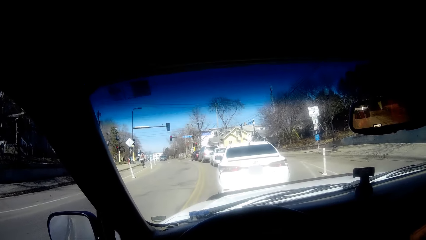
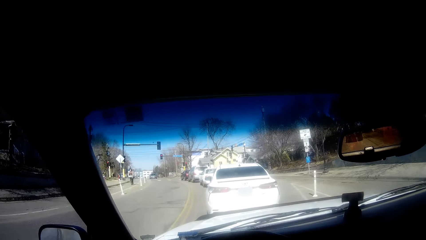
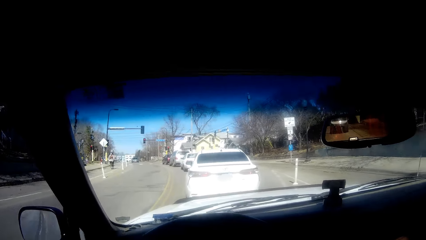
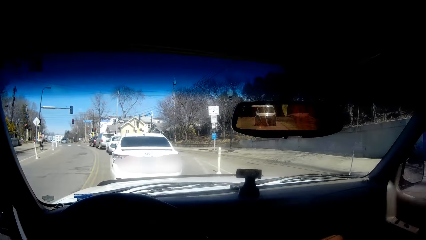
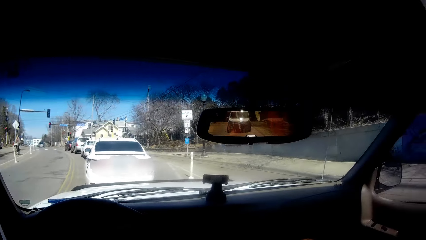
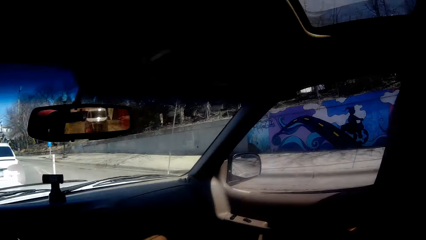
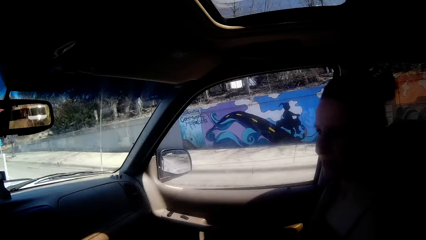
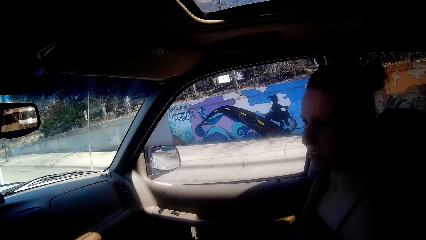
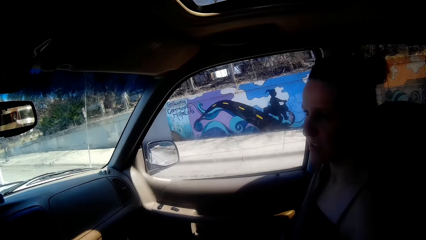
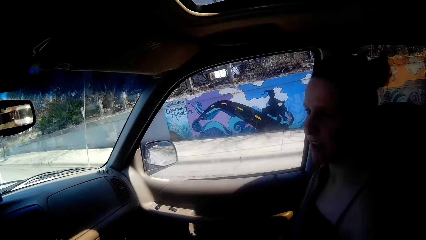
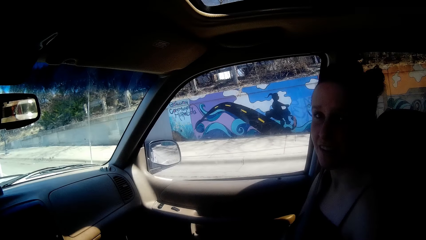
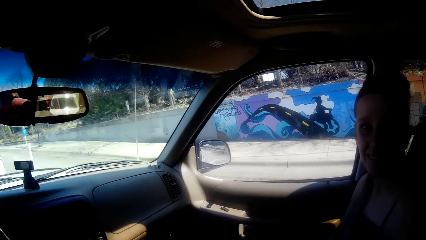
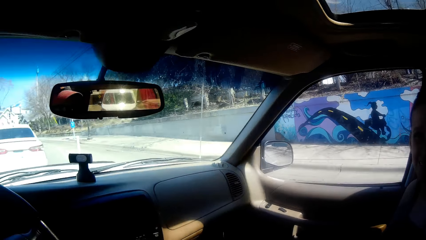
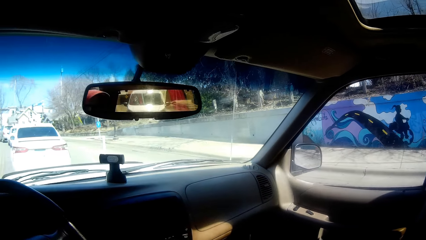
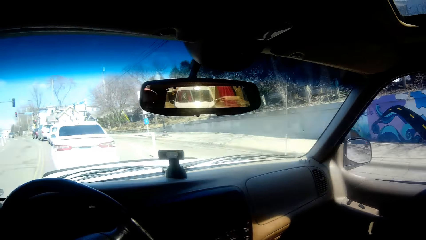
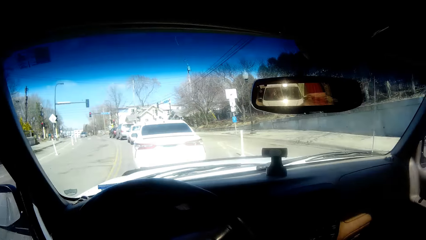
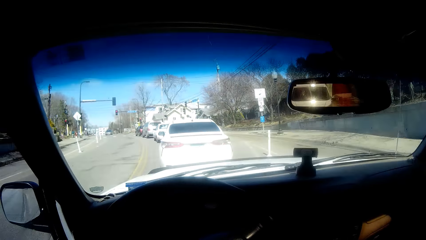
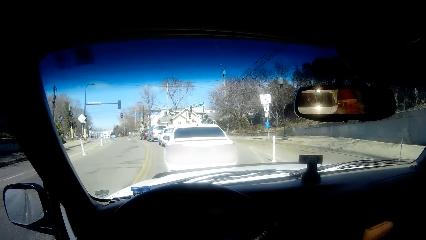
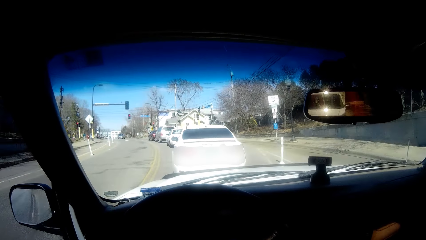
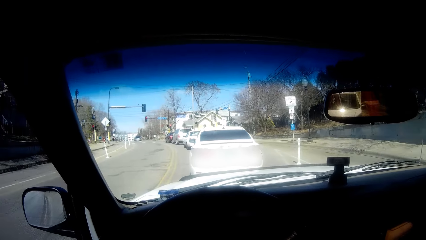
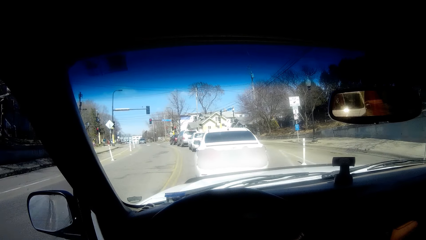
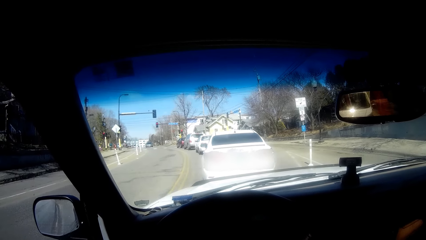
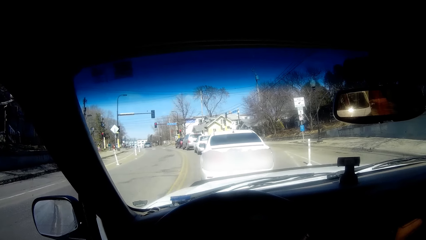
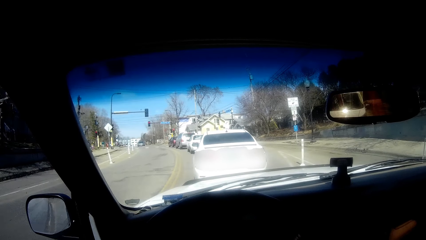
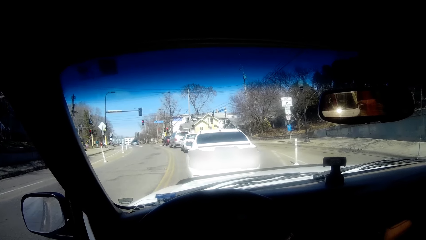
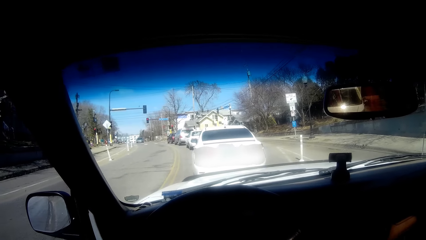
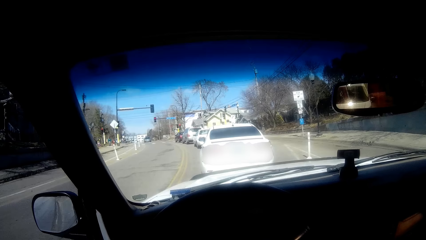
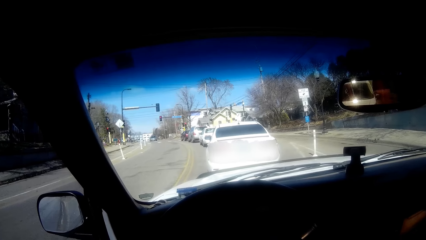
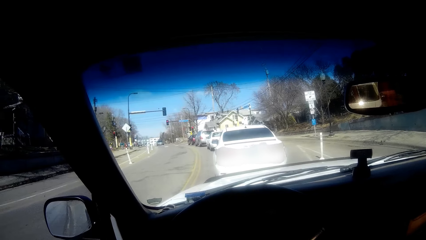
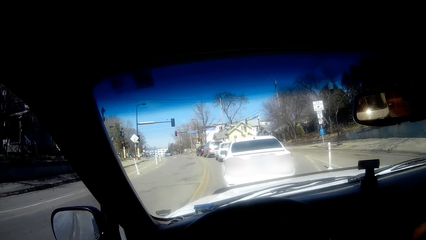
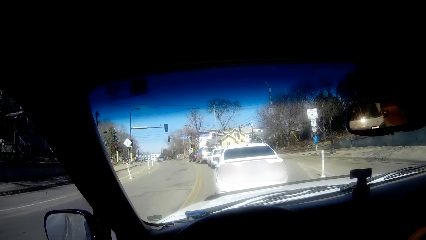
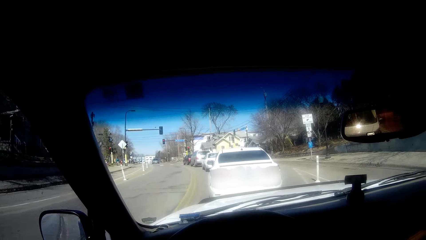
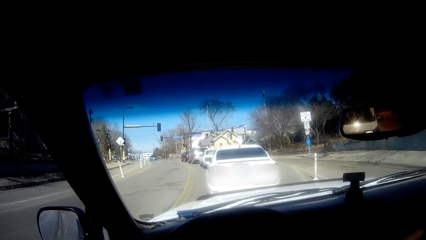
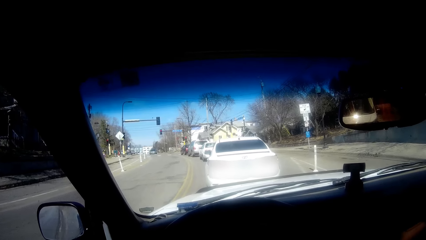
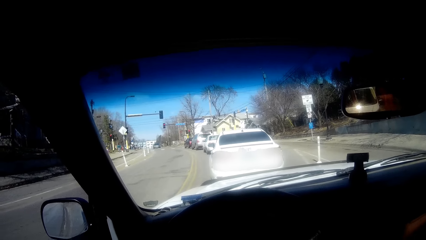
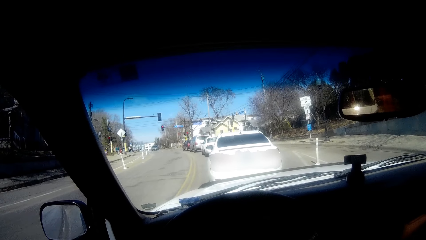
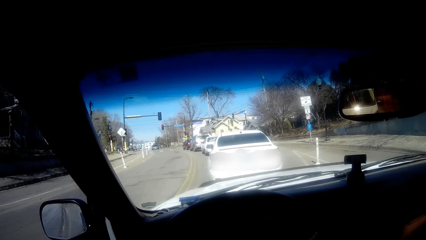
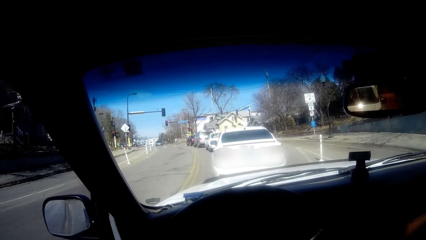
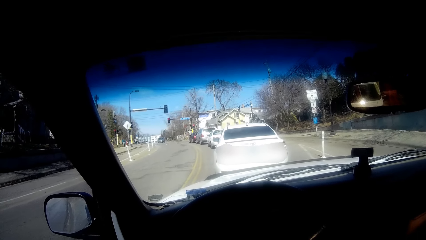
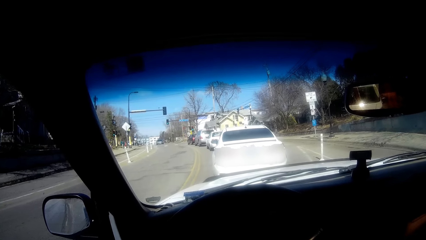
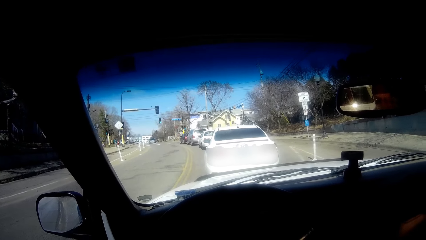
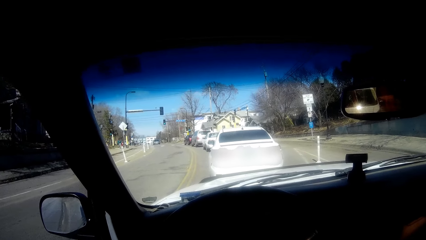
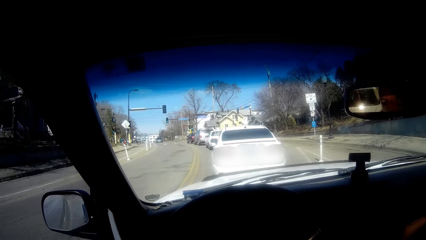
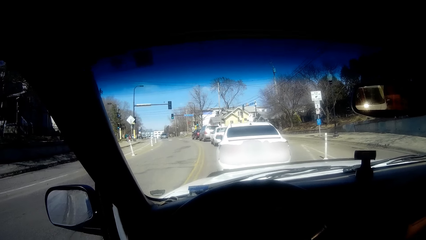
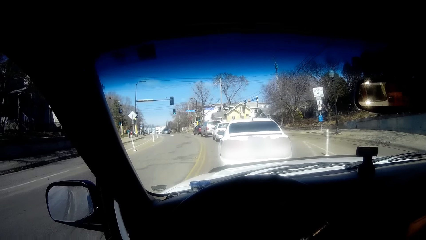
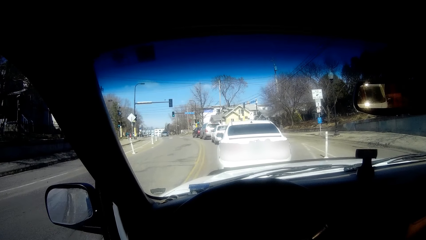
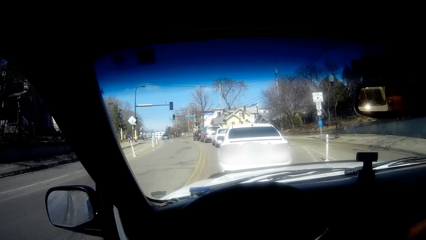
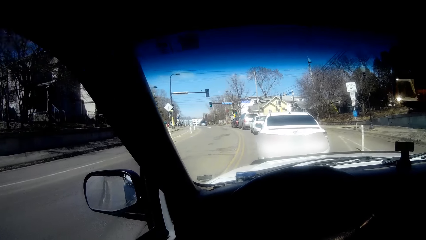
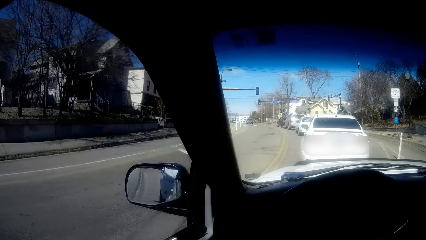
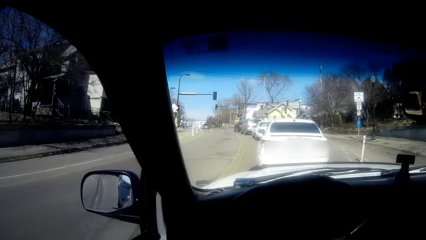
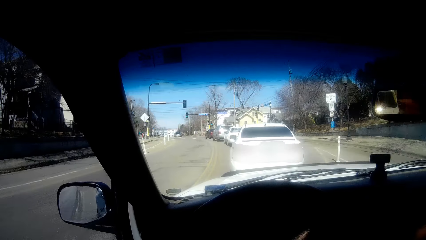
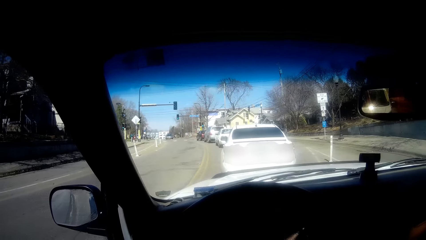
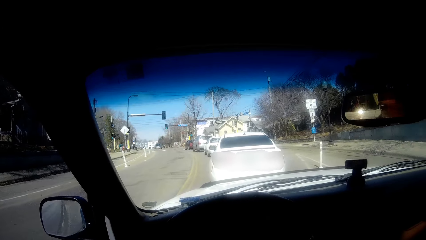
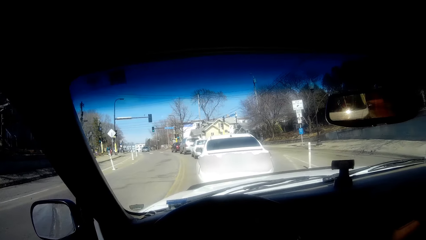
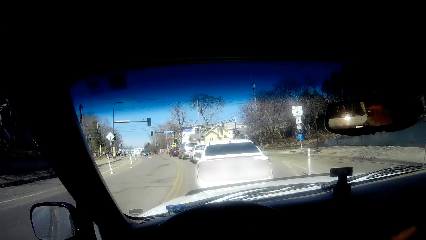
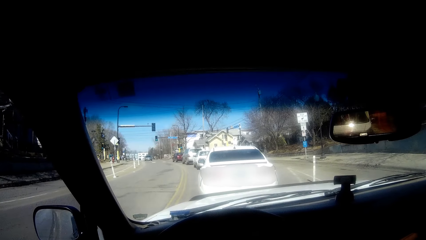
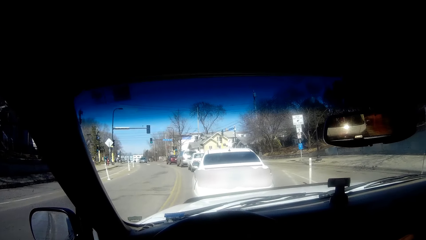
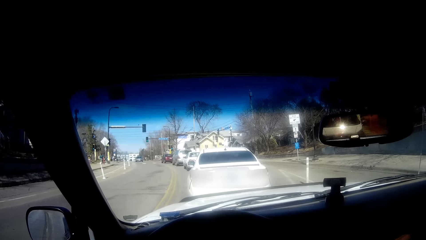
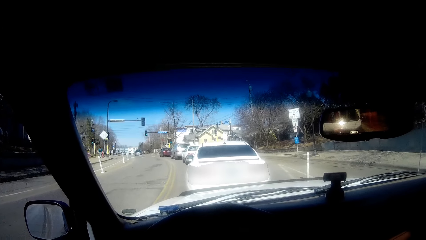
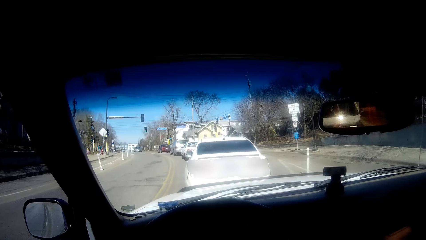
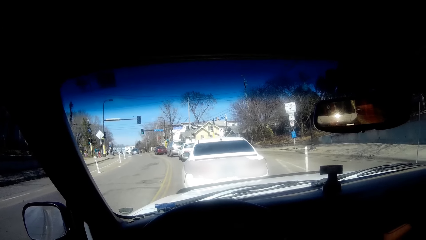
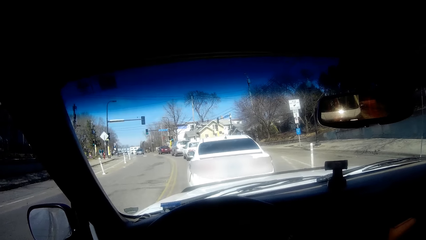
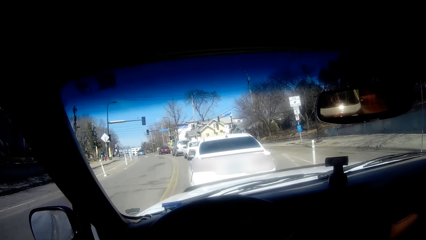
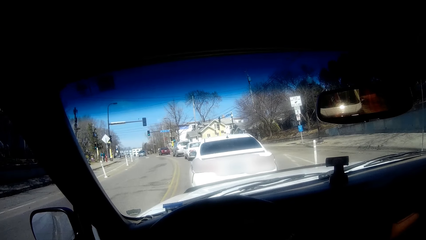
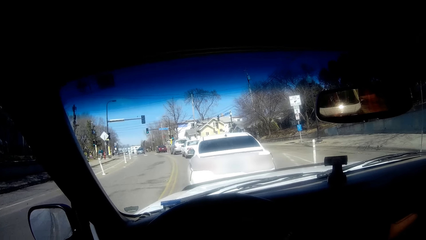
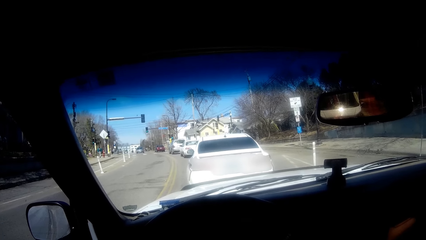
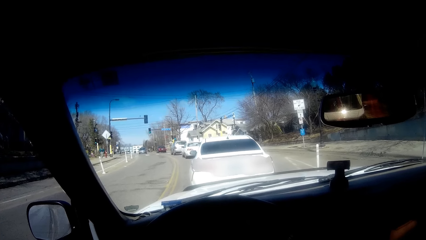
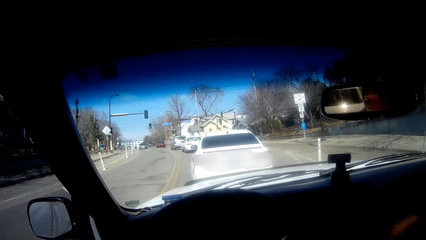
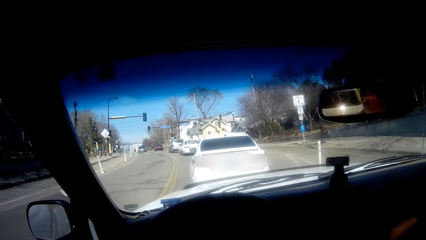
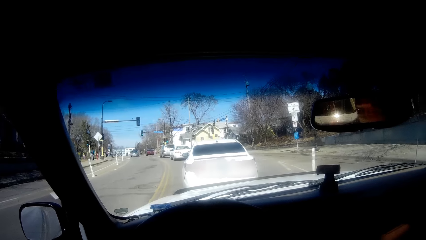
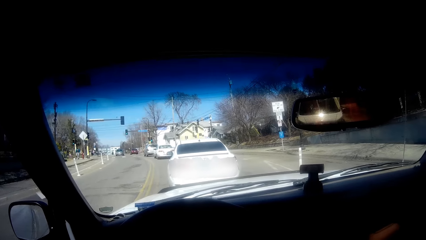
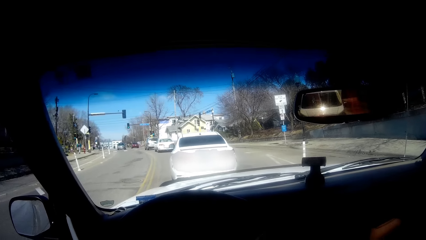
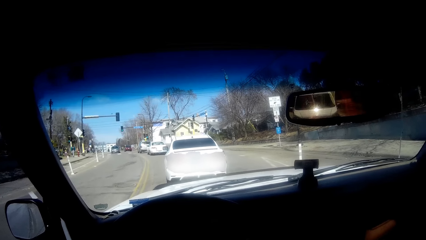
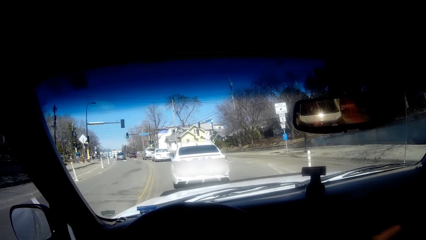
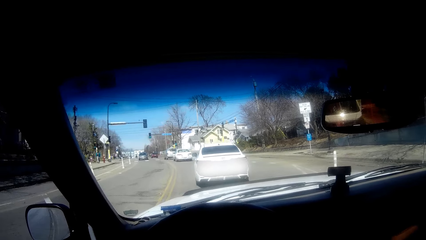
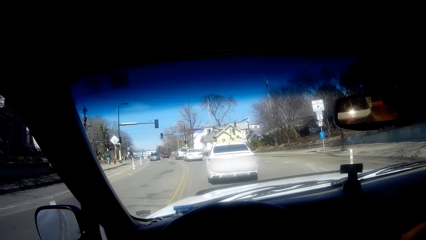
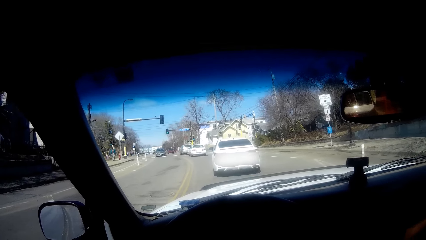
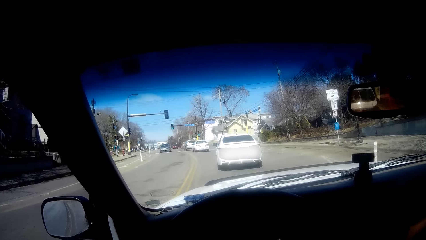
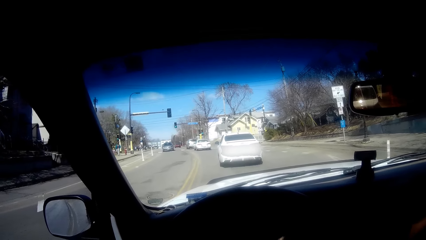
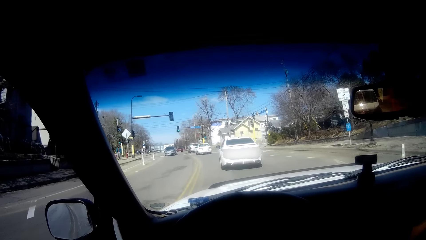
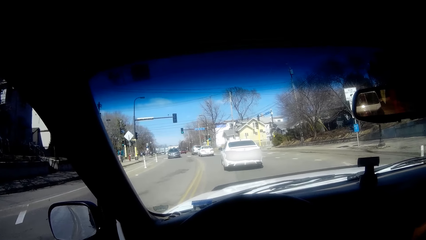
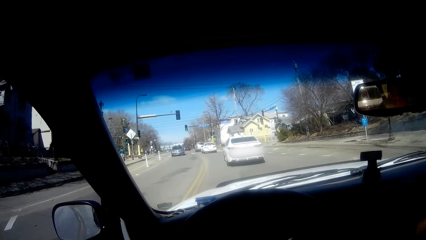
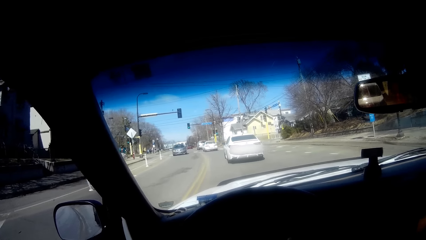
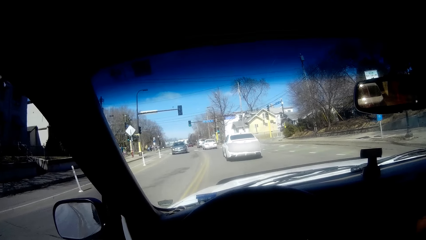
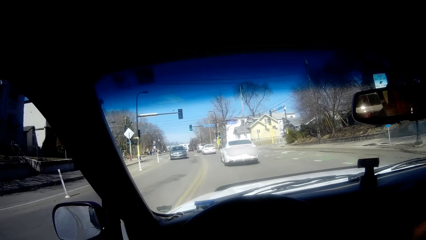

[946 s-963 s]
A lady interacts with the camera wearer. The camera wearer stops the car. They drive the car.
